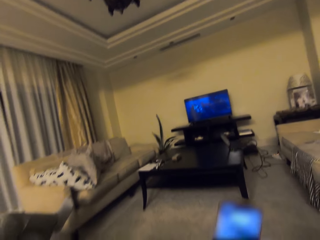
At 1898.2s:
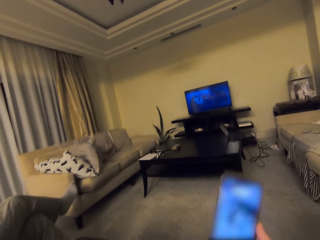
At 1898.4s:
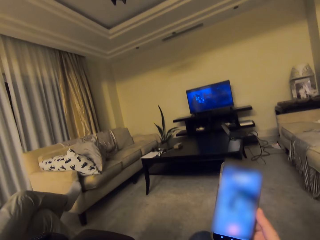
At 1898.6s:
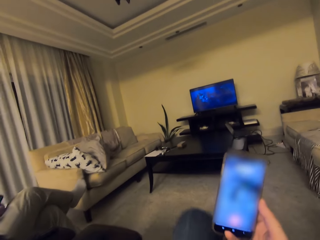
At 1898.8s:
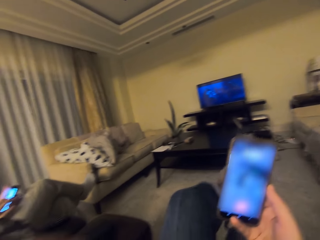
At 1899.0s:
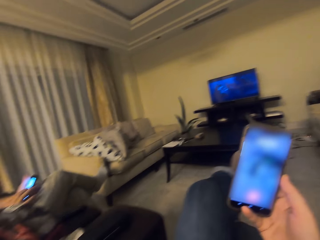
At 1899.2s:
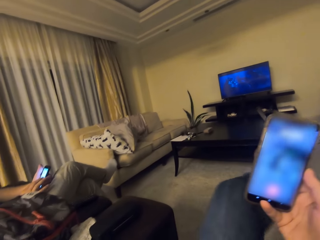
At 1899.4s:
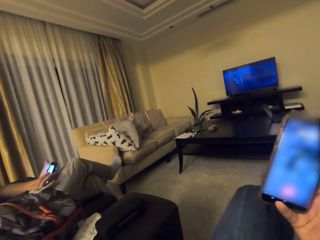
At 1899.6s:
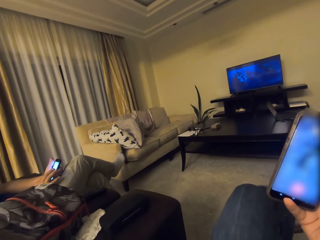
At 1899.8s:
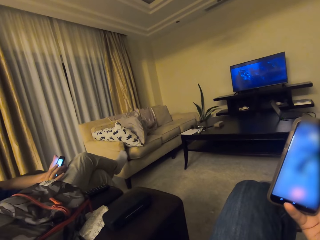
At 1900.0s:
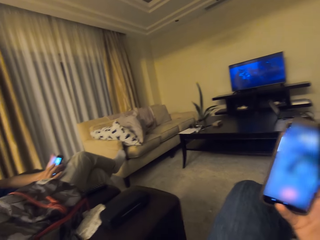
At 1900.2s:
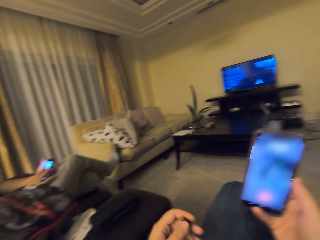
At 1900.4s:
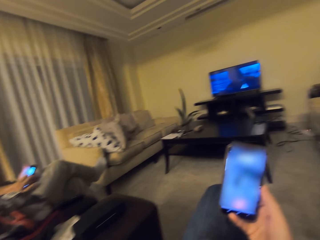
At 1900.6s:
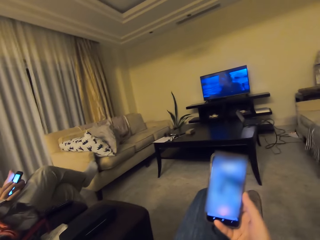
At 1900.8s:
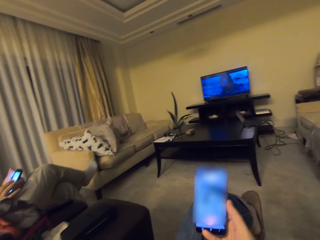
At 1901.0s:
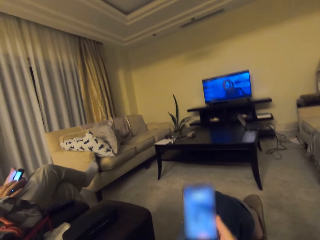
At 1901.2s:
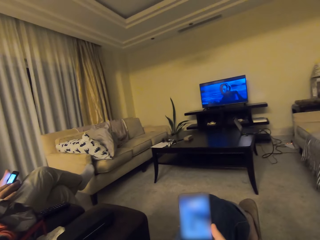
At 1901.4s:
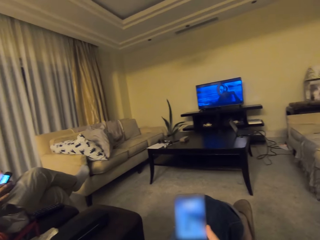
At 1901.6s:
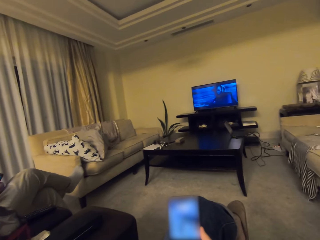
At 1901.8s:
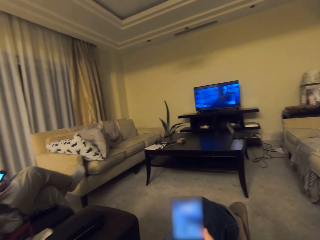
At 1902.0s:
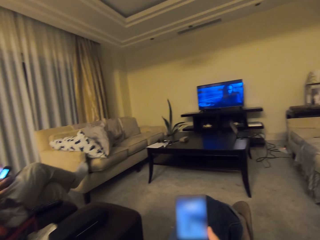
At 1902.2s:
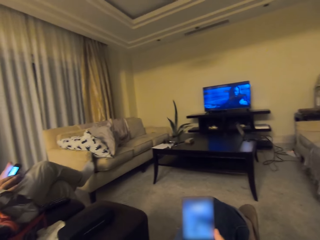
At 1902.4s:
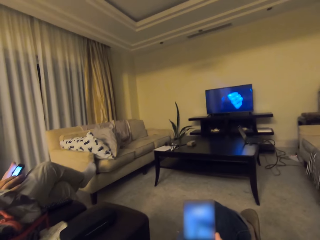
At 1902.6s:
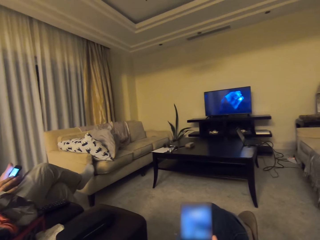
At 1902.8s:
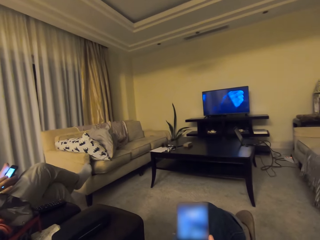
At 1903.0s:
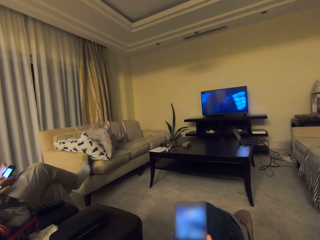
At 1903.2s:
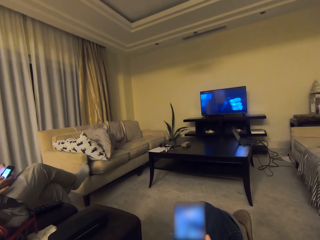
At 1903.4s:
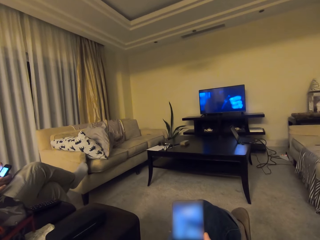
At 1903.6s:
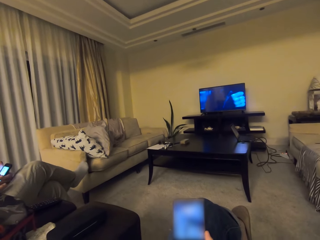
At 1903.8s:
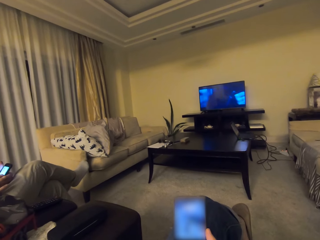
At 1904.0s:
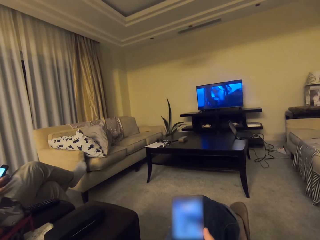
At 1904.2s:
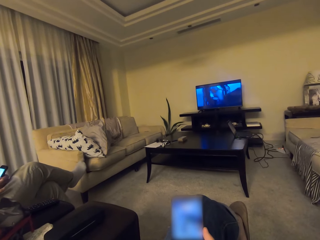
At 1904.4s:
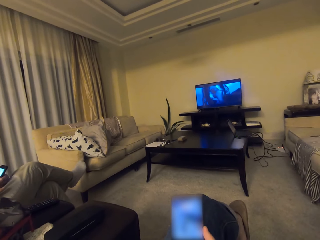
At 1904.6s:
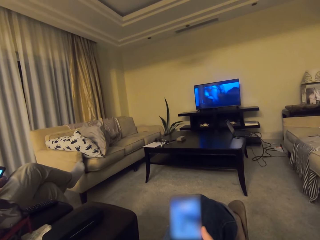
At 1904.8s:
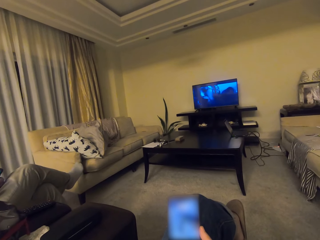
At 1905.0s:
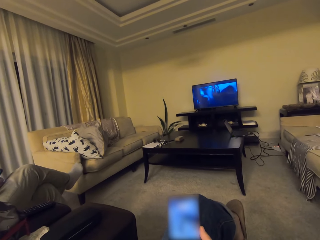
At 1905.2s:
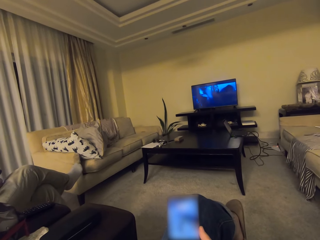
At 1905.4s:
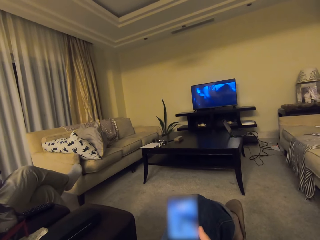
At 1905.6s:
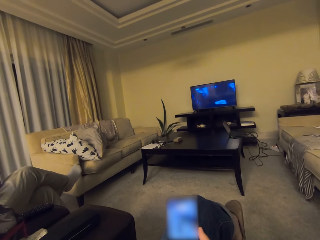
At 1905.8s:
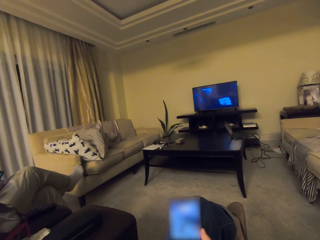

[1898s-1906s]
The camera wearer puts the legs together. They look at the phone.

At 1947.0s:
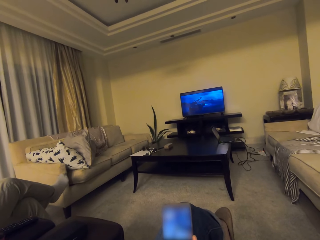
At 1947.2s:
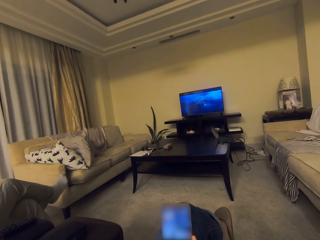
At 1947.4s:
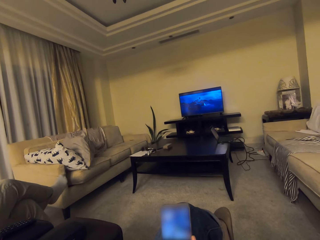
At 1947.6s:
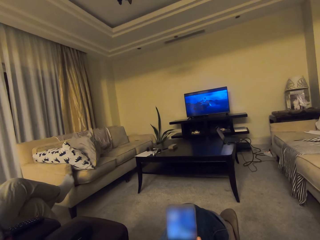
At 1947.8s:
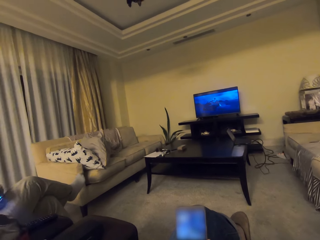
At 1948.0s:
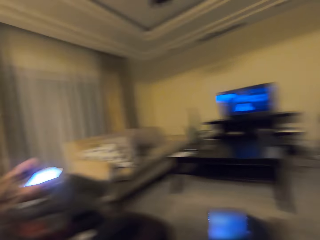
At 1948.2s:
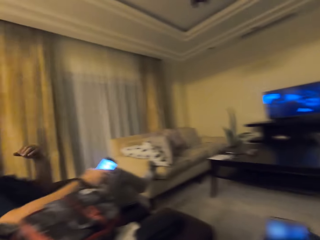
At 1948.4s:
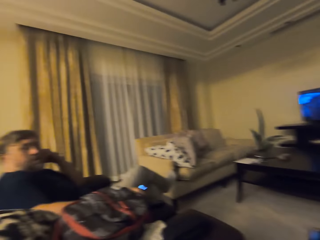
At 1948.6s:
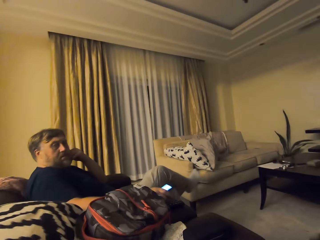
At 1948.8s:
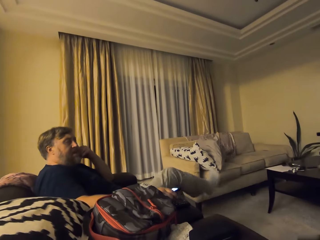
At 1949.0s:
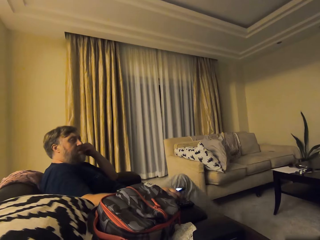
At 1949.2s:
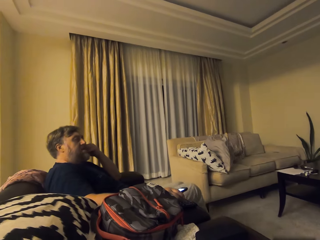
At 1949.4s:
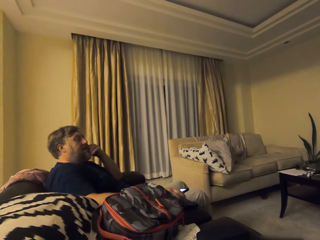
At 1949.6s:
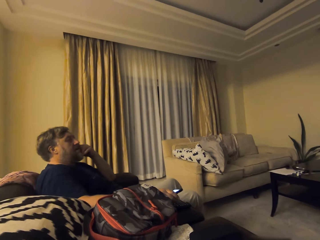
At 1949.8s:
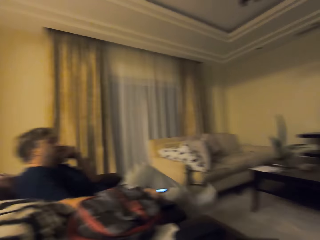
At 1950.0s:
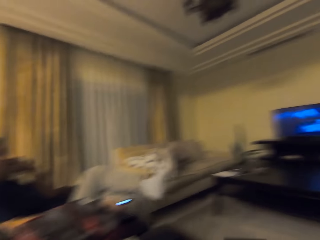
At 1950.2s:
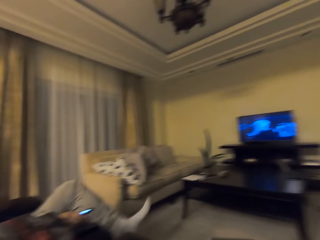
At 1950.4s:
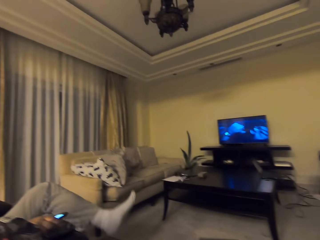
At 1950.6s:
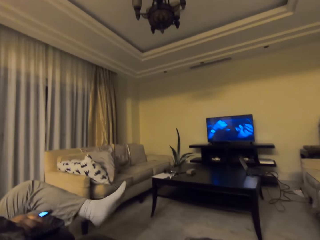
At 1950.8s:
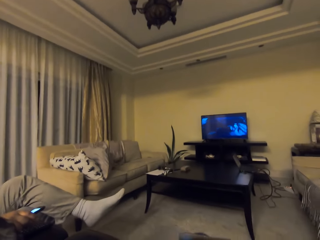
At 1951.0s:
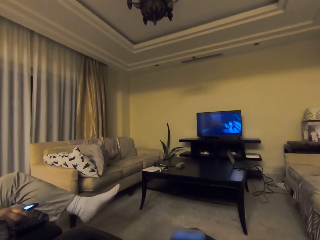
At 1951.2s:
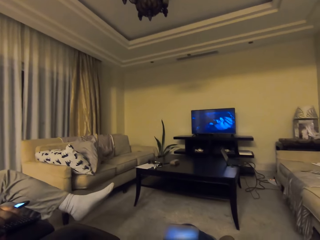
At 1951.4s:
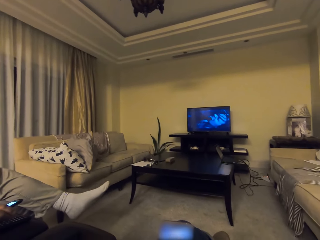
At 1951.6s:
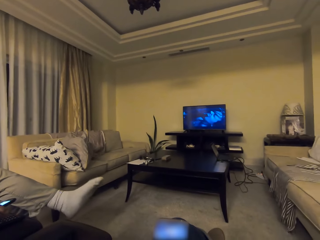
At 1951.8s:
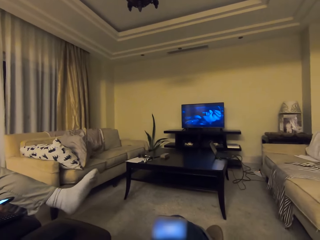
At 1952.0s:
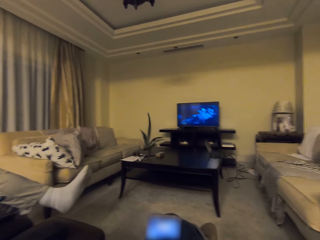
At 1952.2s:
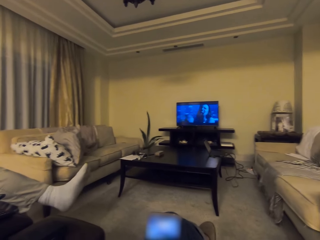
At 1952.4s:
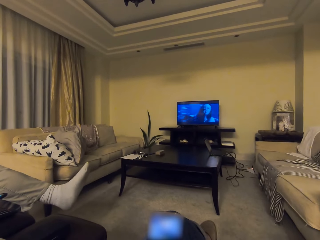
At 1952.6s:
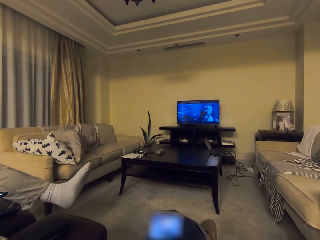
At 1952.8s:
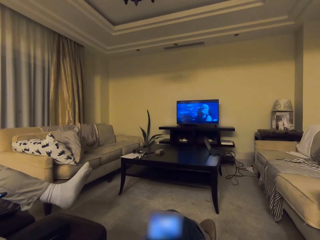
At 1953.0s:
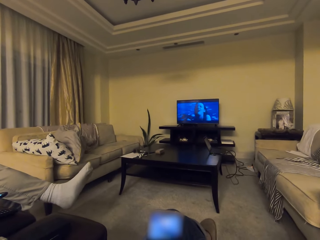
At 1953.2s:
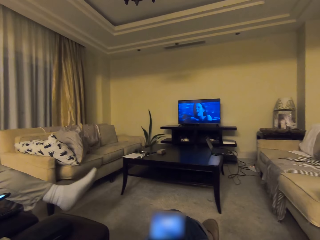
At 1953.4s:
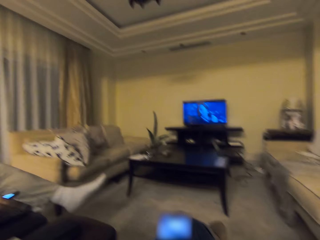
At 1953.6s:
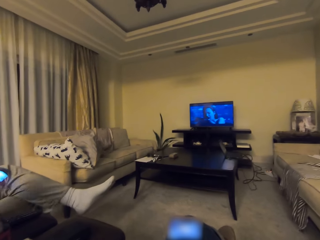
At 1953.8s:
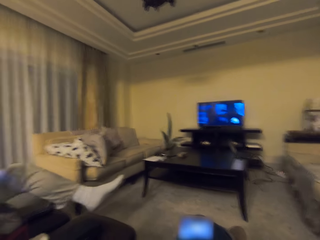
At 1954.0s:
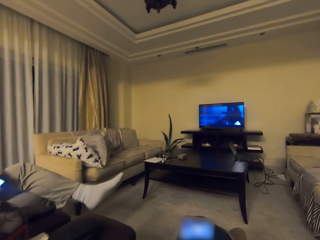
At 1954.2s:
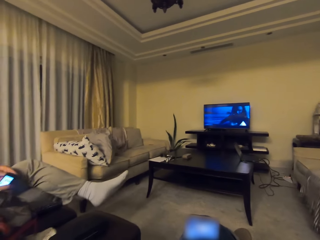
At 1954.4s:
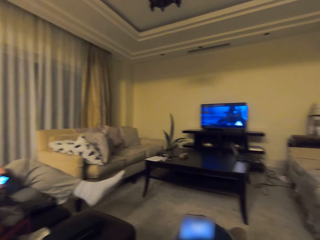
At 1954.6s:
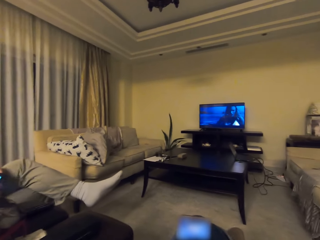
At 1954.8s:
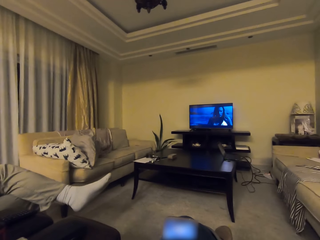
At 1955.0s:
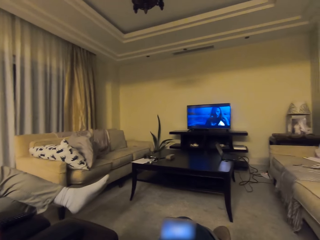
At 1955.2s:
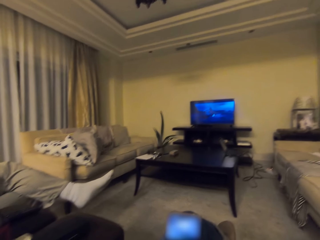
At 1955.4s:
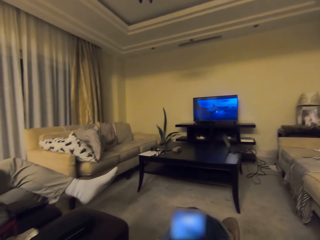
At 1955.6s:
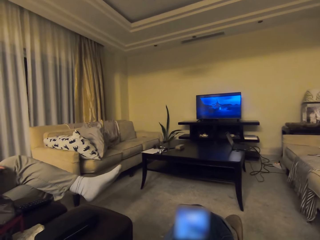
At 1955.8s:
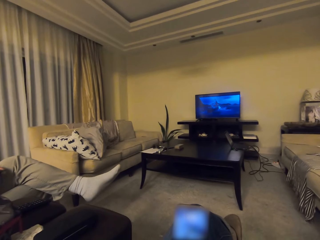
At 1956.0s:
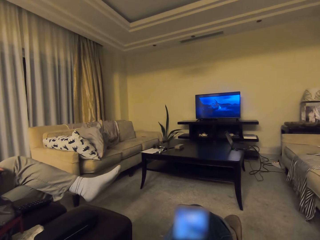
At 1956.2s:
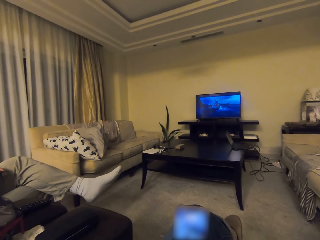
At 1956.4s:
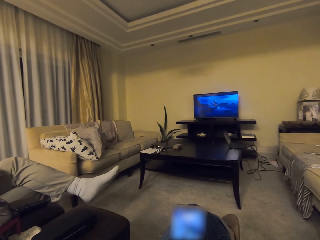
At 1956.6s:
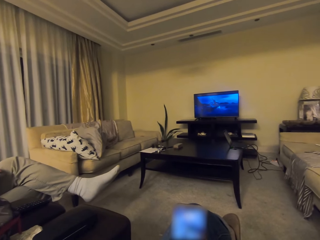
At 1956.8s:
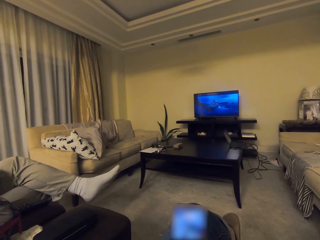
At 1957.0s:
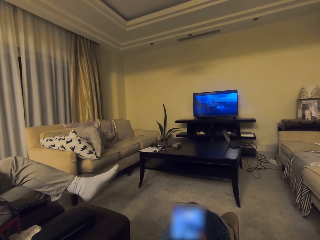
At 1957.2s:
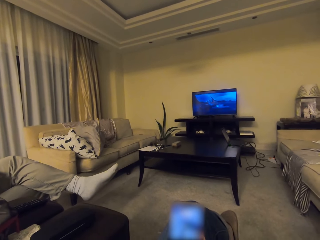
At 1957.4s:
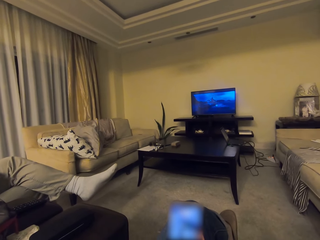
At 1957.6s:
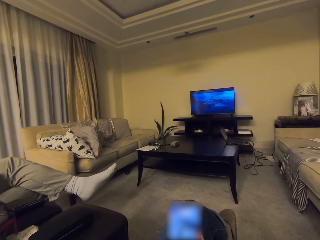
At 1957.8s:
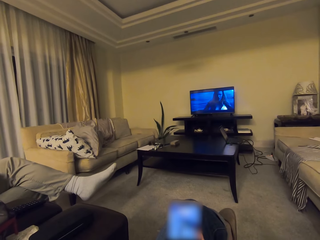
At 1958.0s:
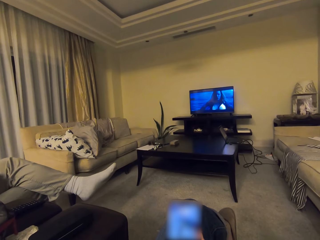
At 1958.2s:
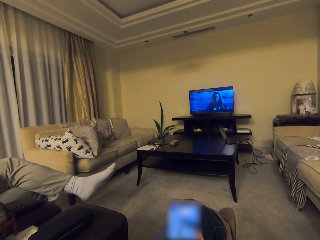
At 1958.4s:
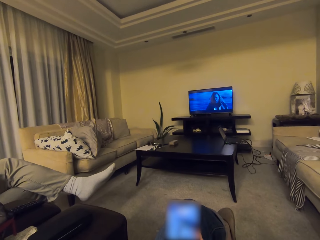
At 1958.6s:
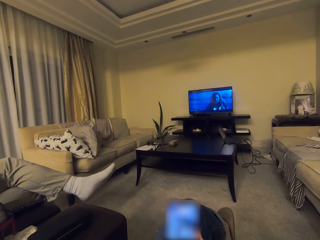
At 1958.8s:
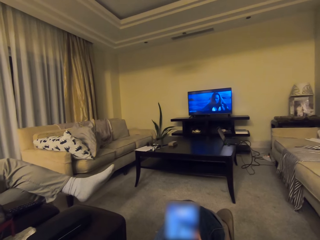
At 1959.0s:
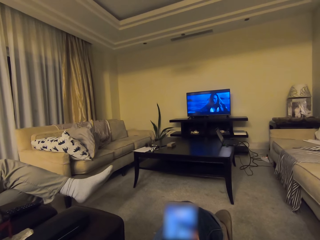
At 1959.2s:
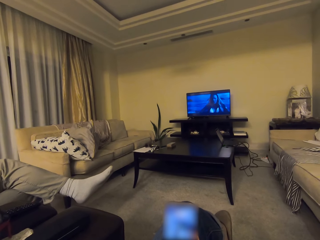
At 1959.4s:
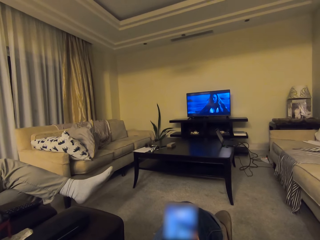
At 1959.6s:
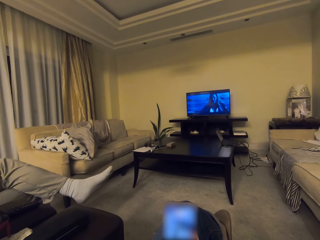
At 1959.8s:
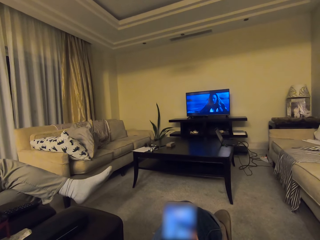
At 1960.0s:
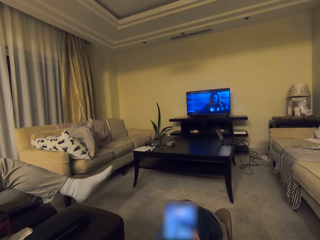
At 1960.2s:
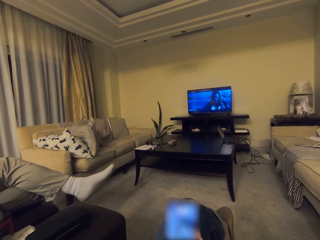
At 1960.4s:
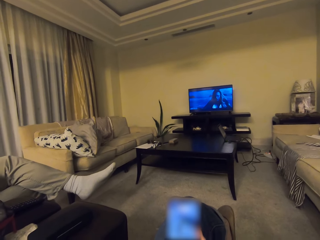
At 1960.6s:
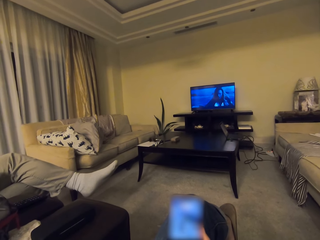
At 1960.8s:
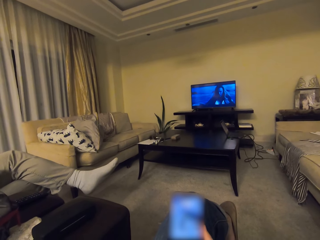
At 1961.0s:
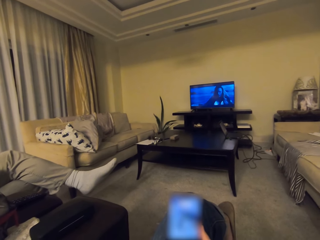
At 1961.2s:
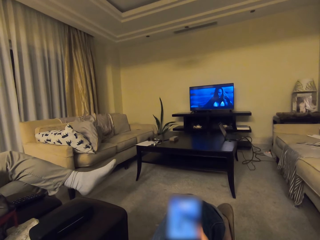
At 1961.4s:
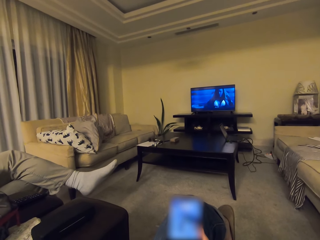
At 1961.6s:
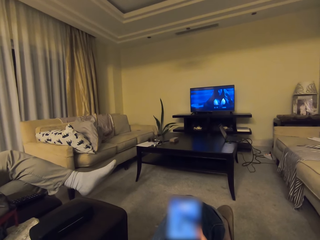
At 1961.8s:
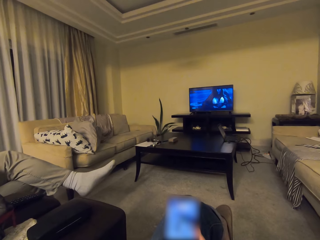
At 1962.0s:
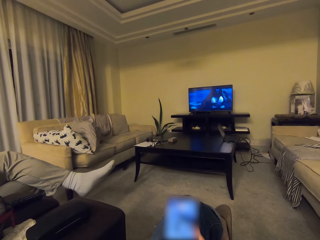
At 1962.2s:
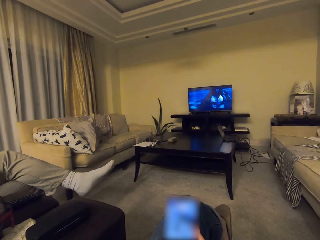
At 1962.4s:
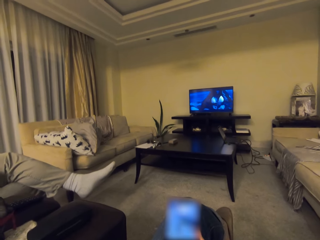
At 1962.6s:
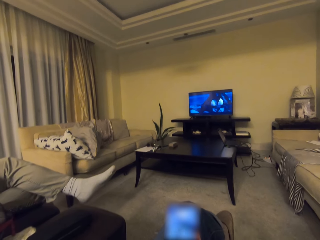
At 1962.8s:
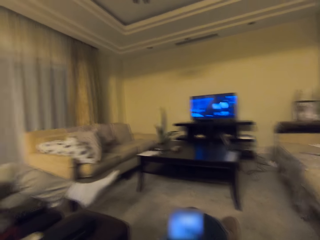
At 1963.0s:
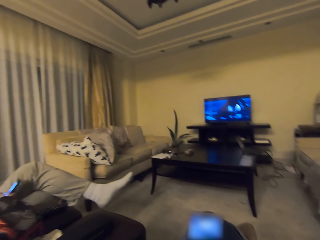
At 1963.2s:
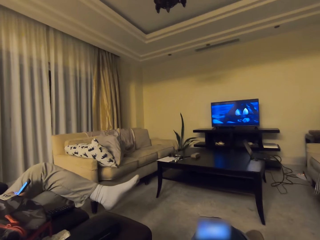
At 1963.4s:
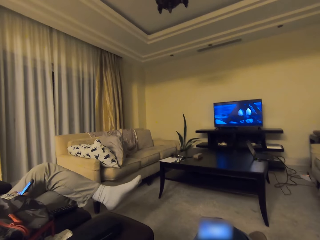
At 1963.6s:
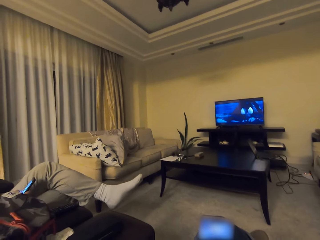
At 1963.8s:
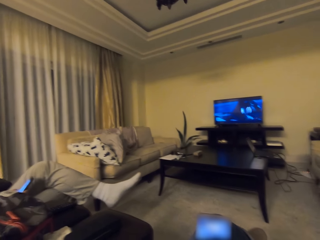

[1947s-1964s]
A man converses. The camera wearer looks at the man. The man crosses his legs. The camera wearer looks at the TV. The man touches the phone. The camera wearer uses the phone.
